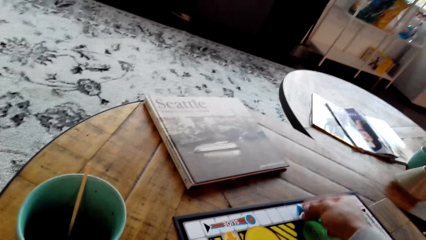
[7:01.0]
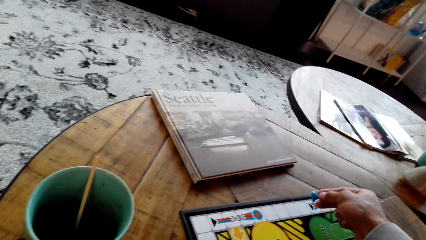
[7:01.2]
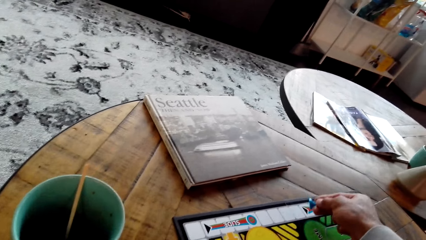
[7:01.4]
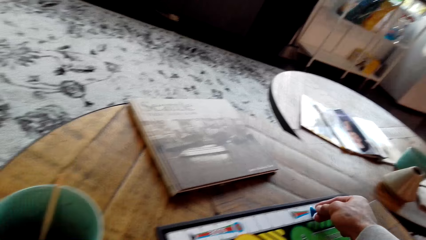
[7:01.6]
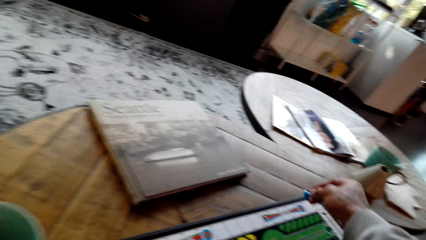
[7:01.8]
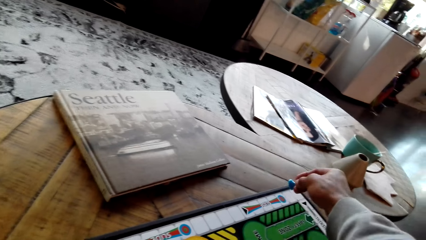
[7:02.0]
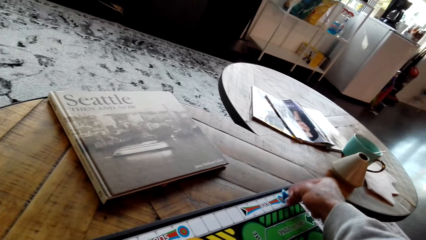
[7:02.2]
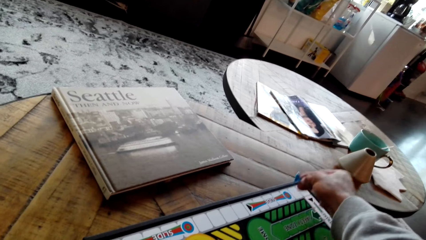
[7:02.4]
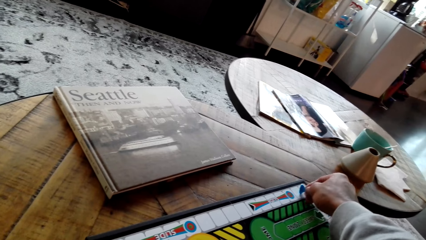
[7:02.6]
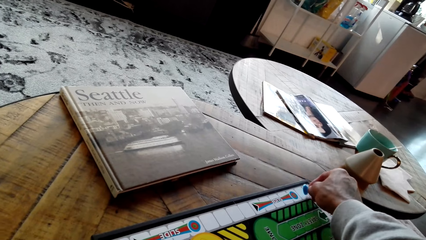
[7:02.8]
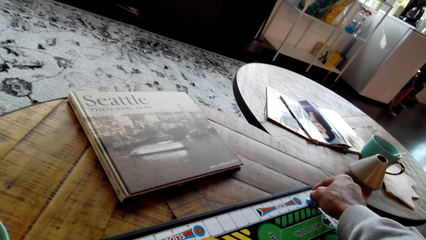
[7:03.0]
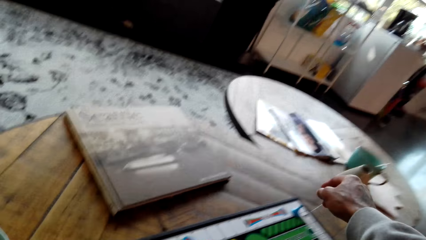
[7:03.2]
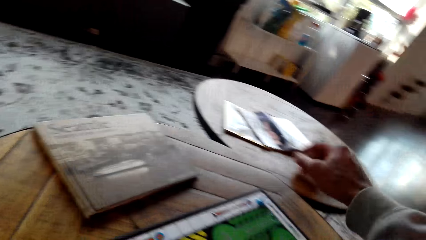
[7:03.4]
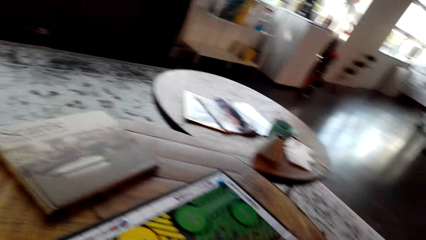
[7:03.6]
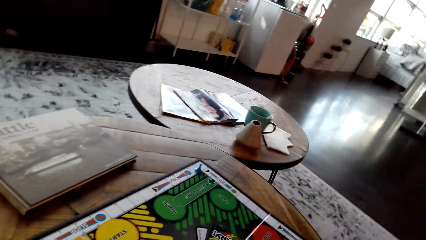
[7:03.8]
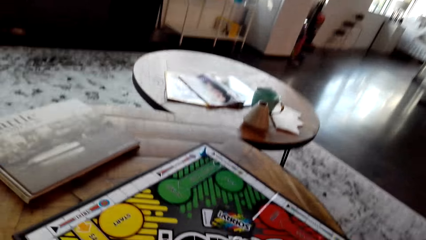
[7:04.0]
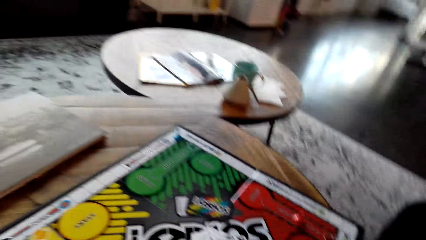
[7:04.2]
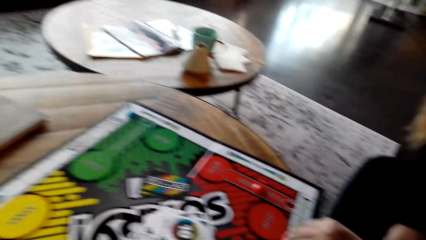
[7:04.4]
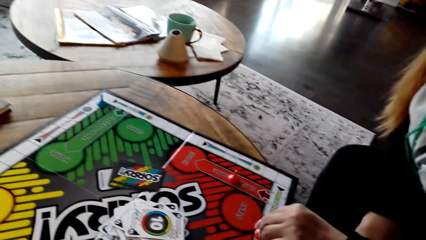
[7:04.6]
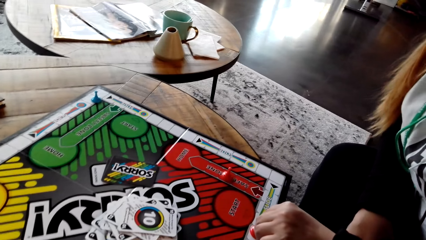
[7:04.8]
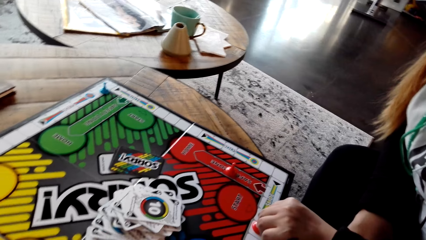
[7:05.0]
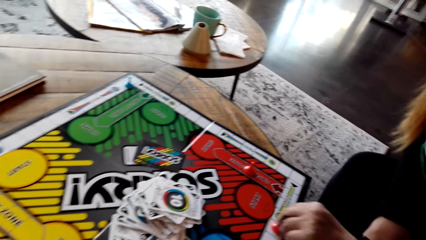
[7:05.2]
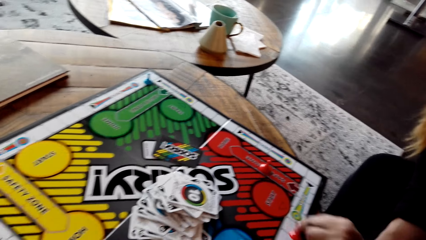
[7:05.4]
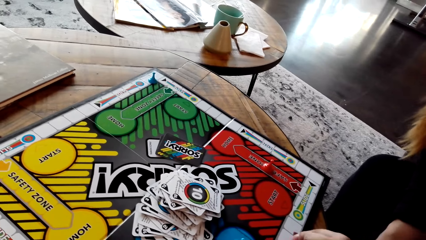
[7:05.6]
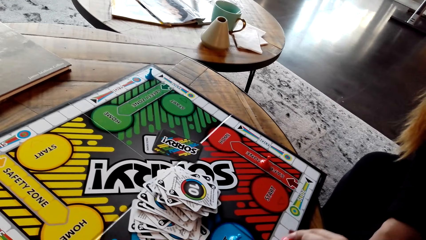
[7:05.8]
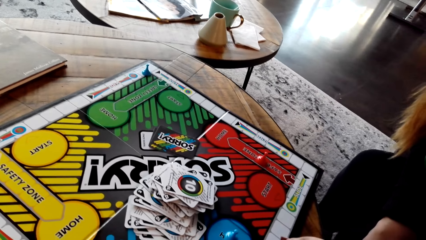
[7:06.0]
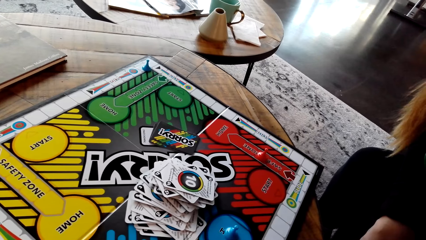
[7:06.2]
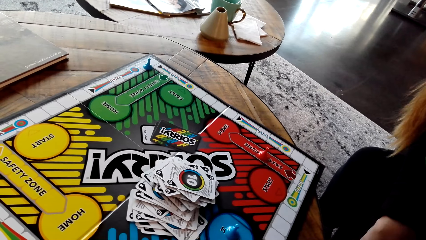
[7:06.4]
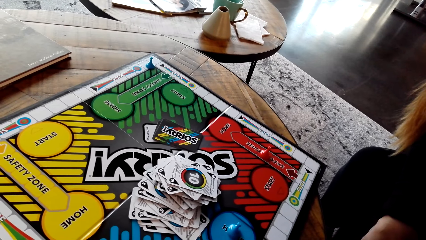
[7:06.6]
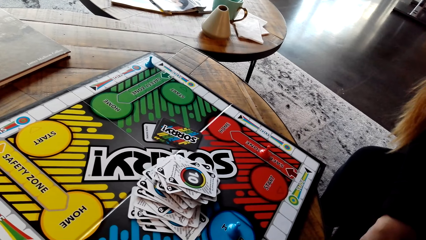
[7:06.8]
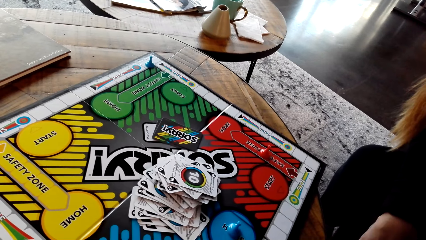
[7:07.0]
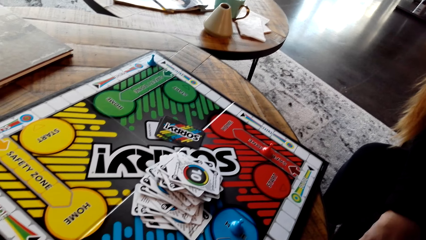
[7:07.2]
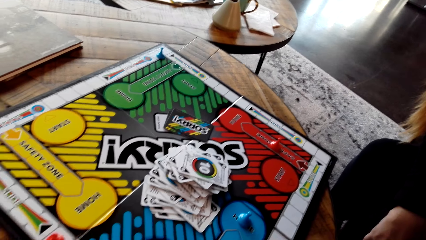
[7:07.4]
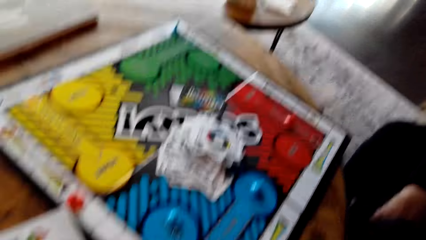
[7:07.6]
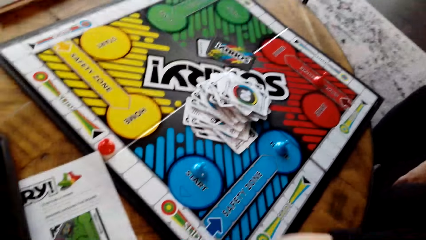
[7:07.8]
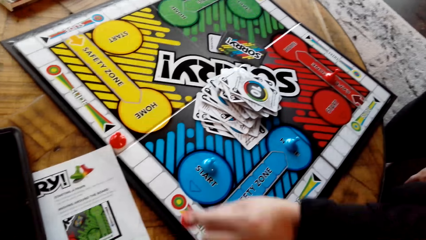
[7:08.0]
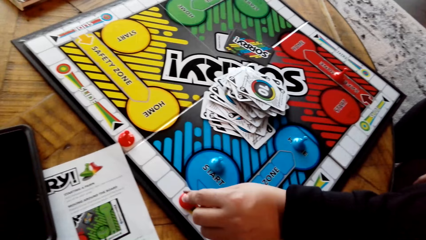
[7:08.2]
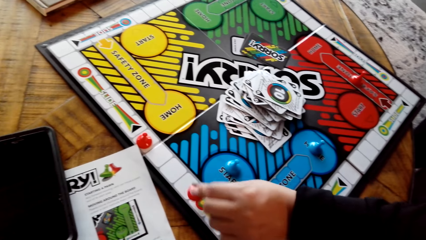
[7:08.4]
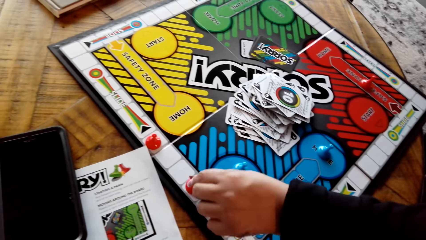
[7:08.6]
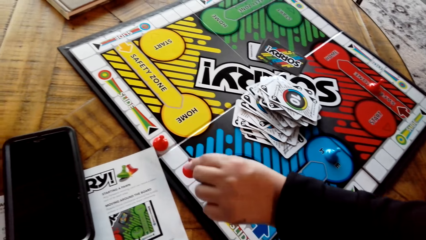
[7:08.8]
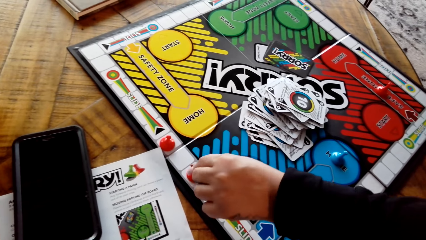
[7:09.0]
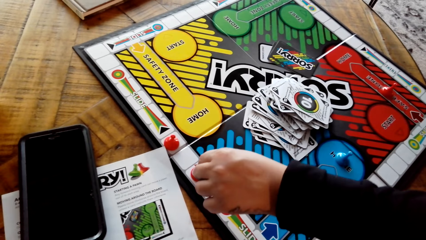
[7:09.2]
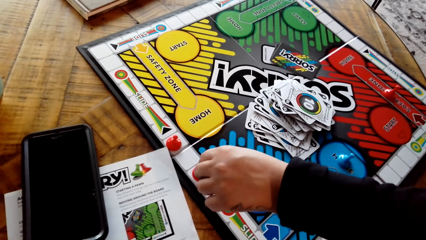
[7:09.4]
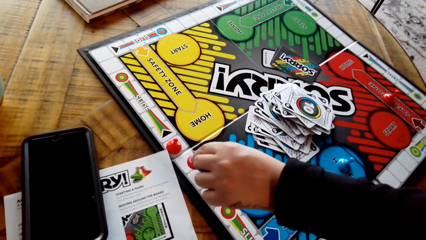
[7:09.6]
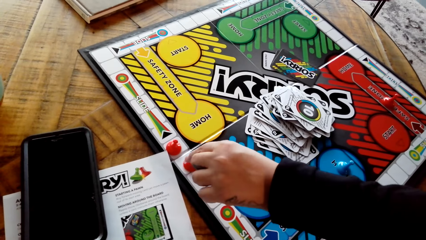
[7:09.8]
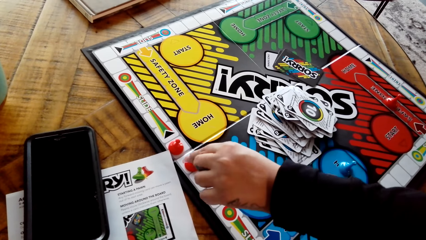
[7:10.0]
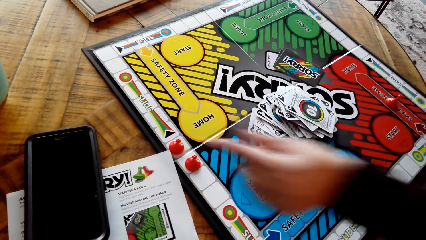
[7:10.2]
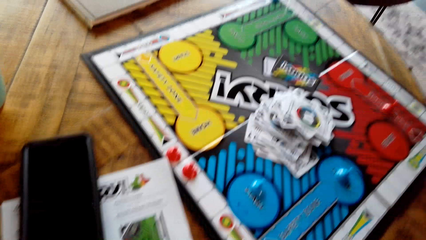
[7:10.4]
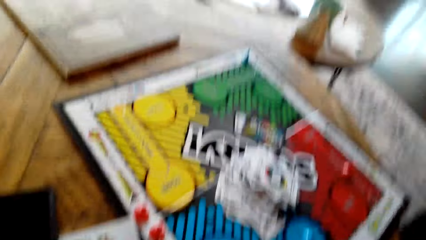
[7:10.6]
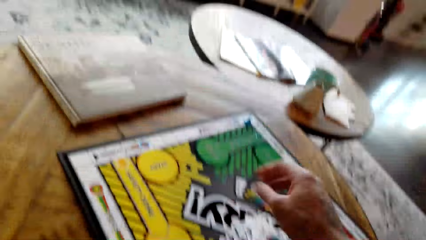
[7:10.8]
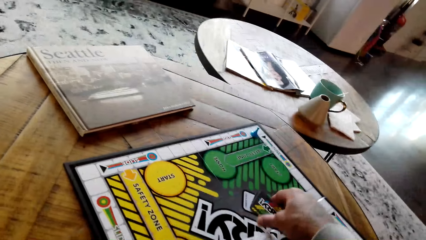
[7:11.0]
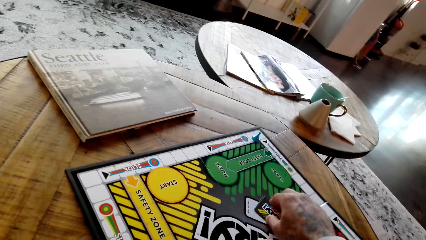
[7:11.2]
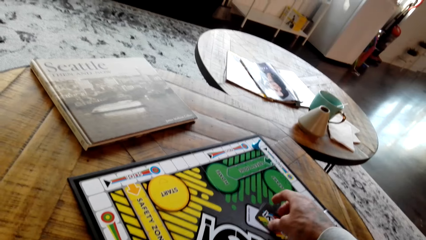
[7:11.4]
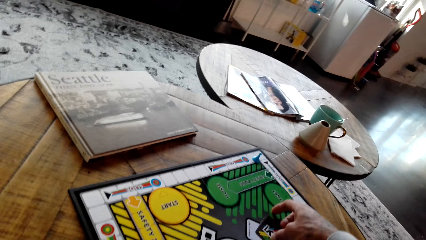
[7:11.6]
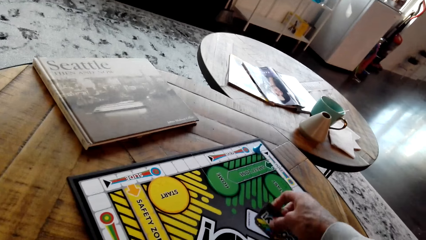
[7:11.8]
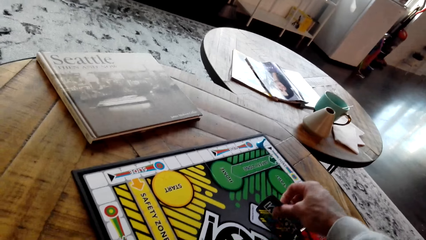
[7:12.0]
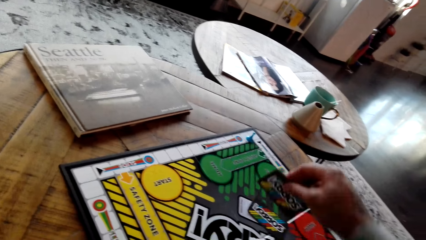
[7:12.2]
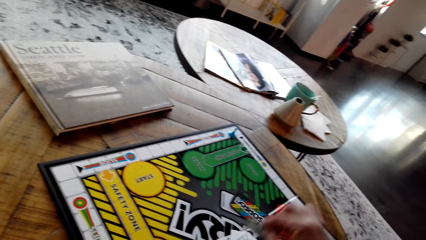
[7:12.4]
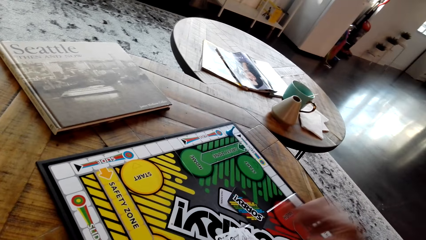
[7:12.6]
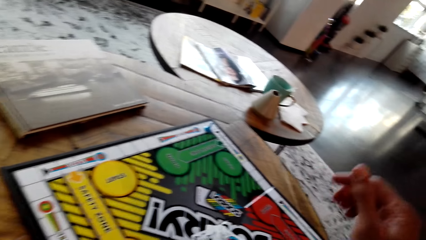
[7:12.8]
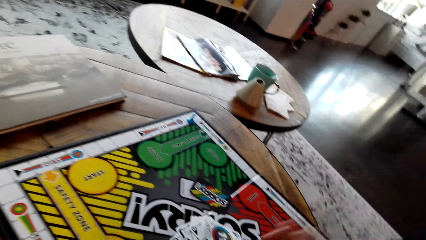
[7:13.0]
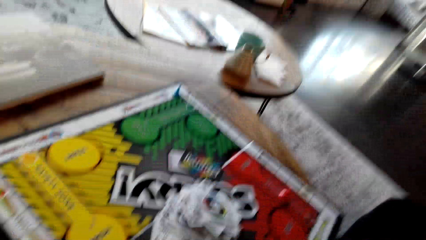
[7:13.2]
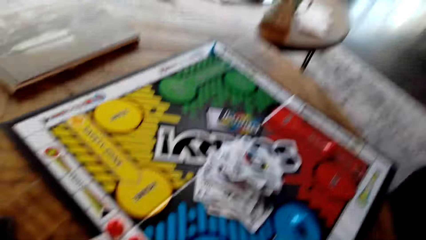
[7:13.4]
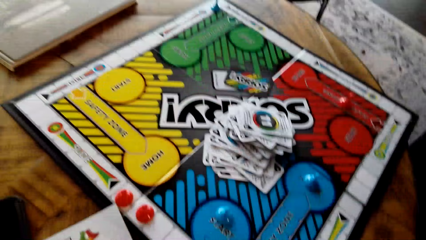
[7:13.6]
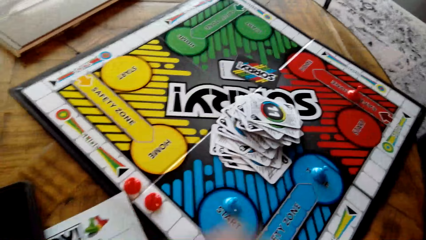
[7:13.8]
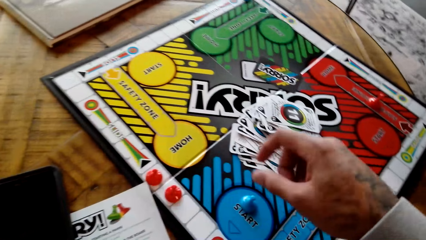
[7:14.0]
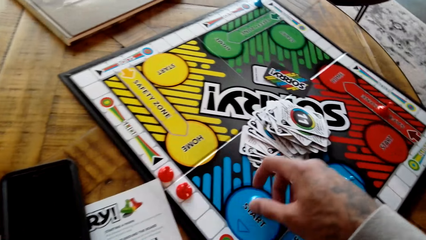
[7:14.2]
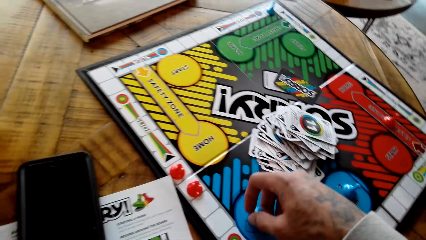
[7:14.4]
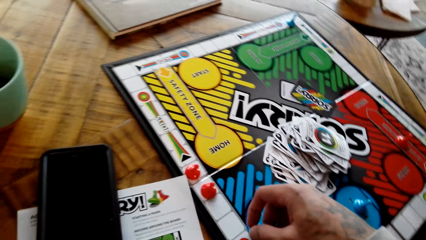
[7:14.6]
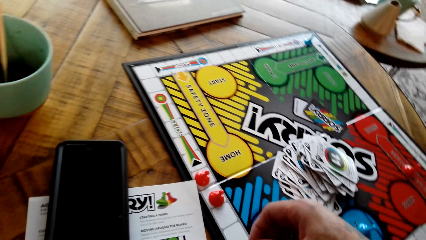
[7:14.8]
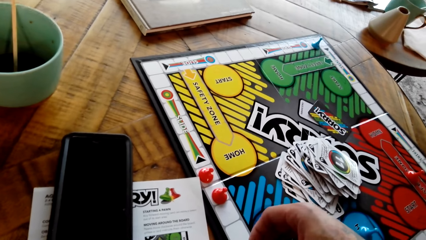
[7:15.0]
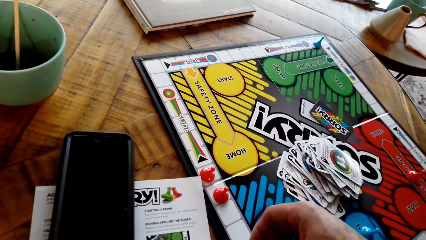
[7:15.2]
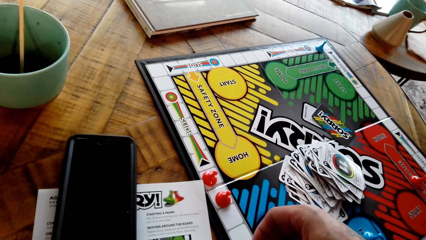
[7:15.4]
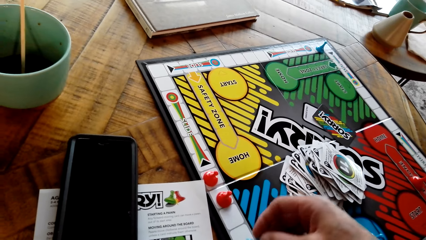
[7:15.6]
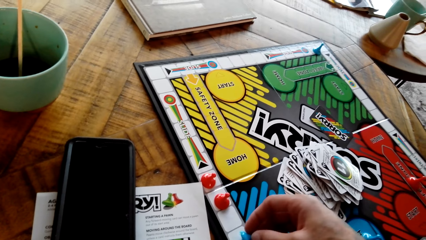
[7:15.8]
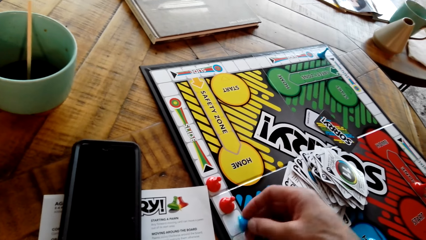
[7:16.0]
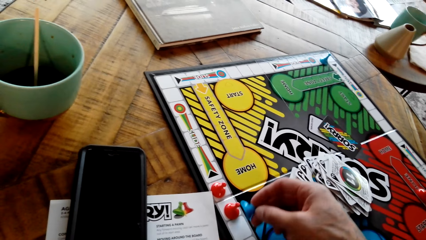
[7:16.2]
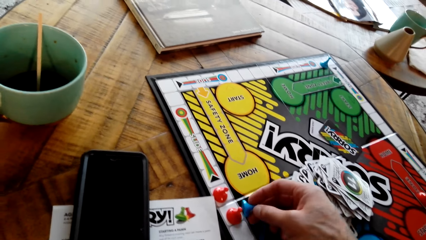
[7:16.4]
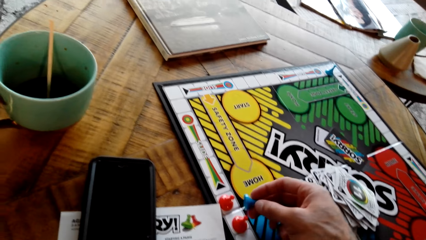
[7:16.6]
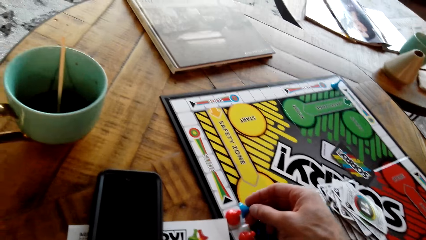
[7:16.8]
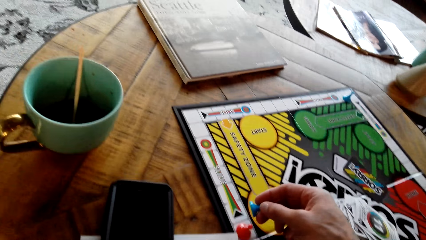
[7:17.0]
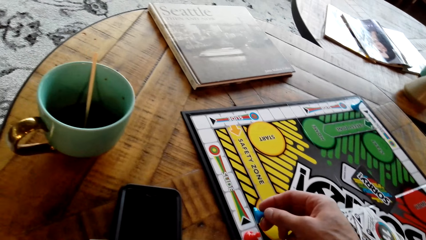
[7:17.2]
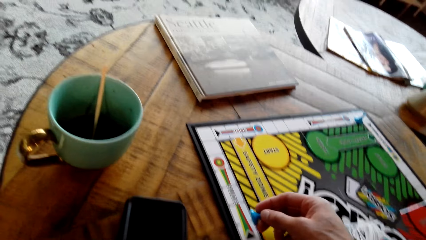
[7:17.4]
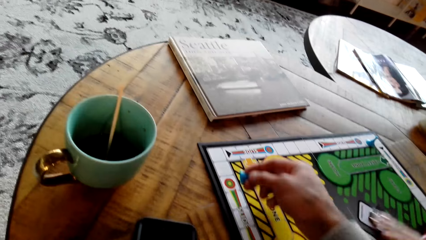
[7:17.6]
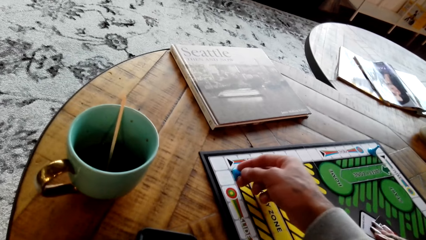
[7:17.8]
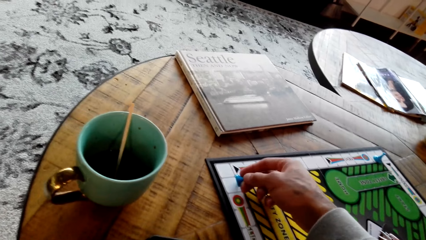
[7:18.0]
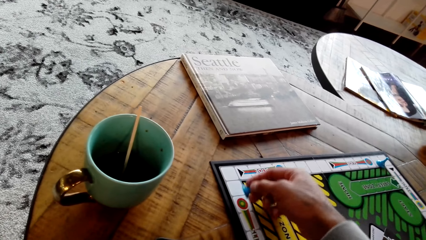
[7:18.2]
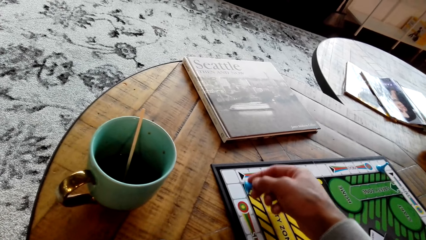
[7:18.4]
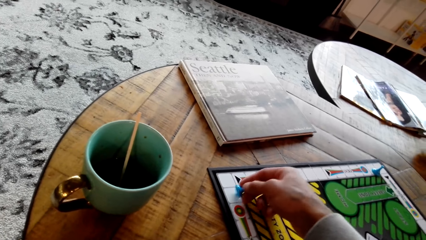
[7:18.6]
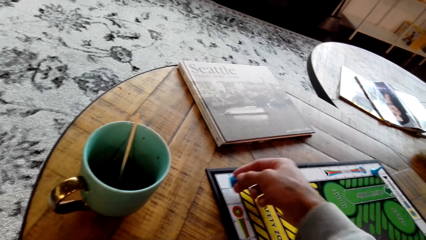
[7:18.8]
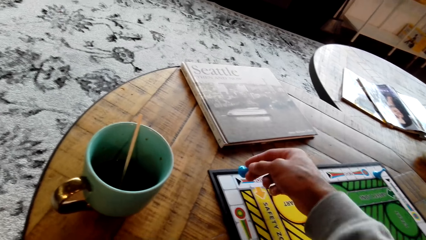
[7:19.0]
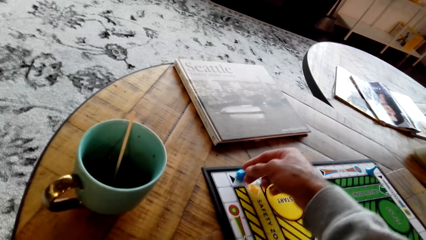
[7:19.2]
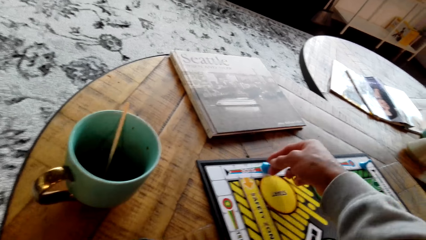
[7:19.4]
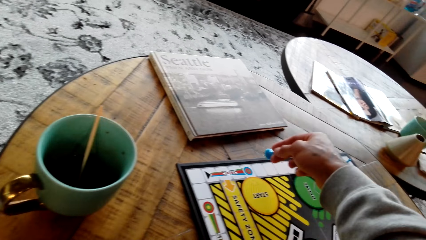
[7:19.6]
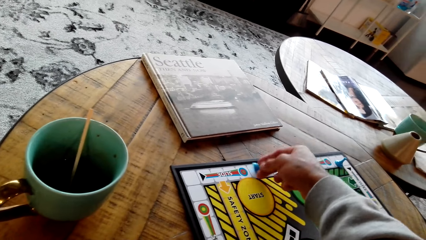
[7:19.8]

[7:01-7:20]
The woman moves the Sorry game piece and plays the board game. The camera wearer takes the card, puts the card on other cards, moves the Sorry game piece and plays the board game.
